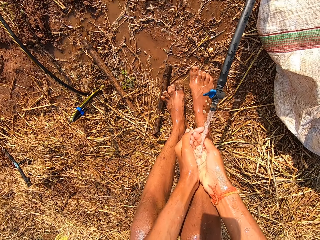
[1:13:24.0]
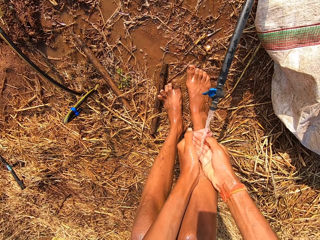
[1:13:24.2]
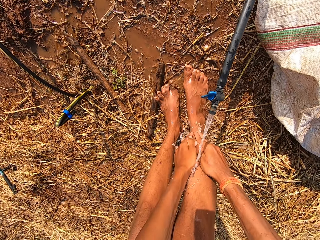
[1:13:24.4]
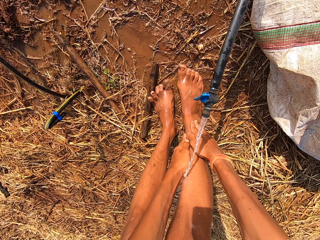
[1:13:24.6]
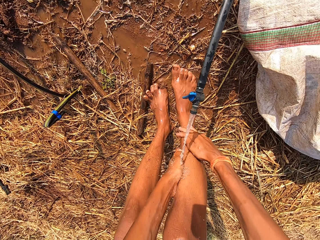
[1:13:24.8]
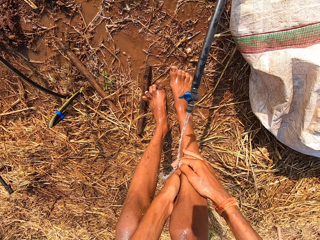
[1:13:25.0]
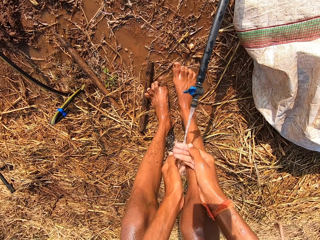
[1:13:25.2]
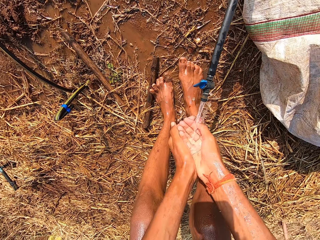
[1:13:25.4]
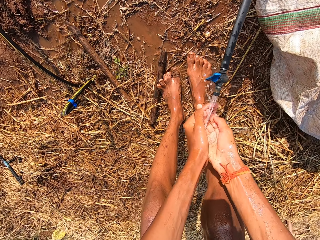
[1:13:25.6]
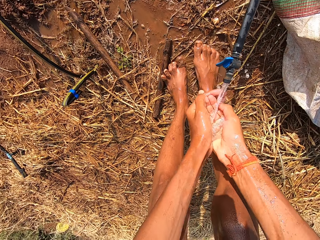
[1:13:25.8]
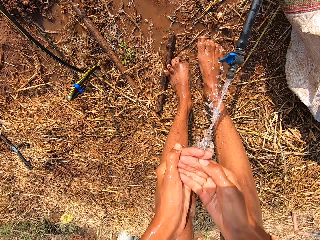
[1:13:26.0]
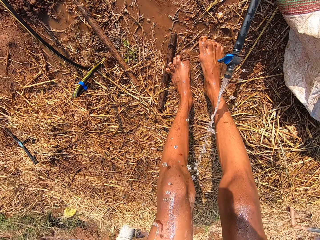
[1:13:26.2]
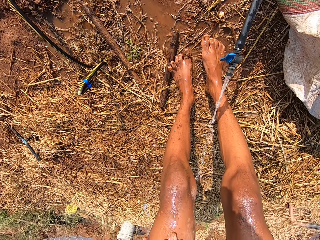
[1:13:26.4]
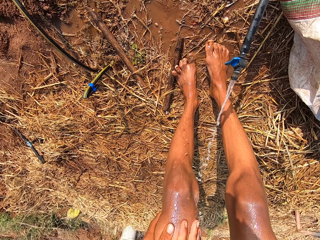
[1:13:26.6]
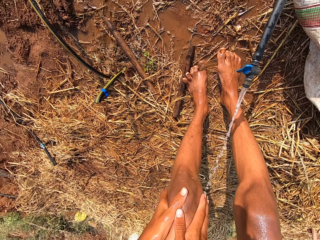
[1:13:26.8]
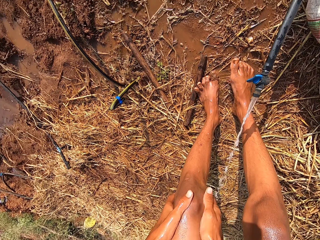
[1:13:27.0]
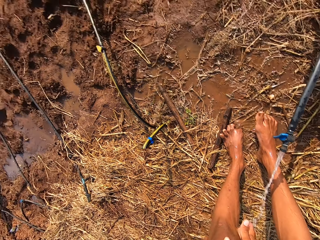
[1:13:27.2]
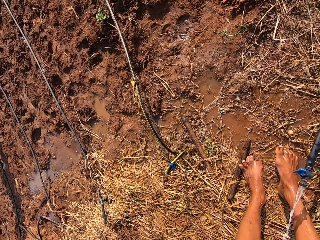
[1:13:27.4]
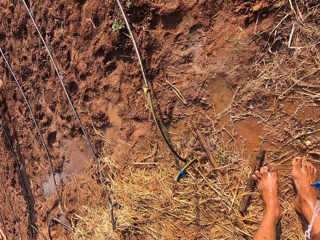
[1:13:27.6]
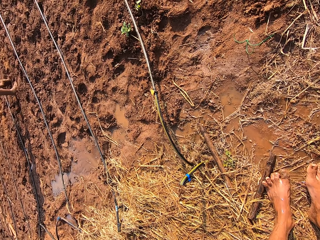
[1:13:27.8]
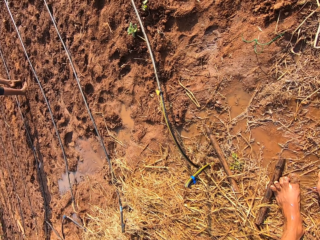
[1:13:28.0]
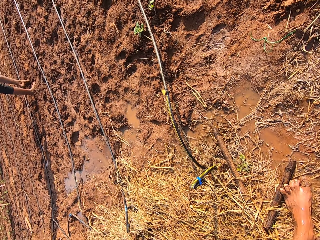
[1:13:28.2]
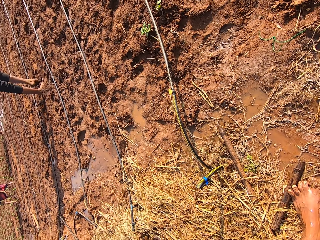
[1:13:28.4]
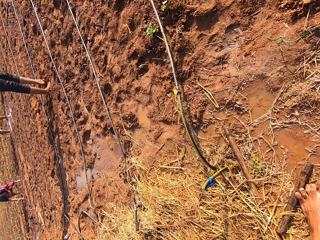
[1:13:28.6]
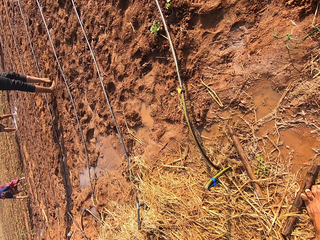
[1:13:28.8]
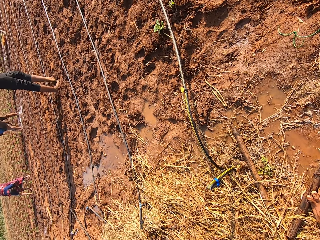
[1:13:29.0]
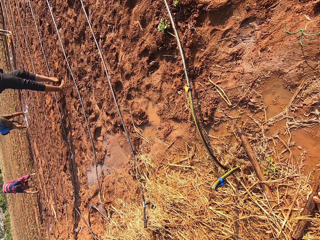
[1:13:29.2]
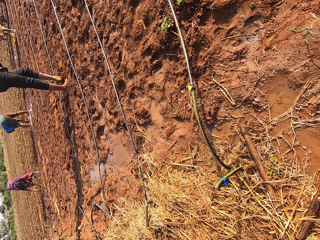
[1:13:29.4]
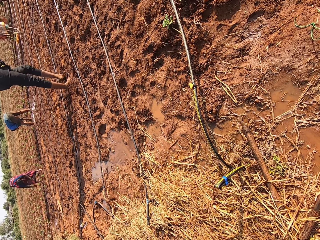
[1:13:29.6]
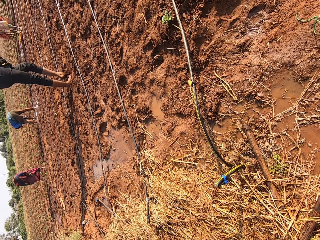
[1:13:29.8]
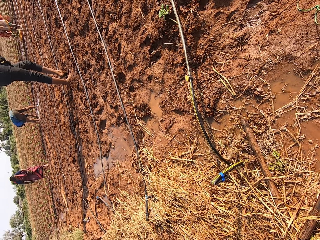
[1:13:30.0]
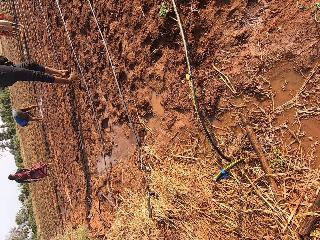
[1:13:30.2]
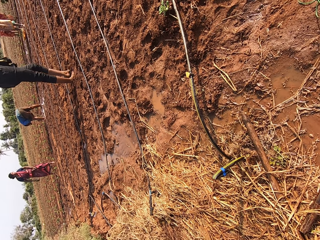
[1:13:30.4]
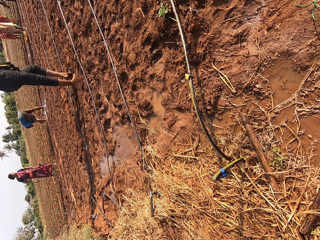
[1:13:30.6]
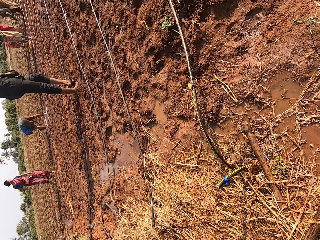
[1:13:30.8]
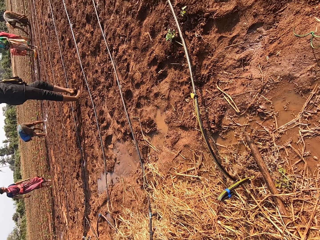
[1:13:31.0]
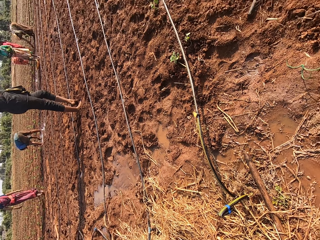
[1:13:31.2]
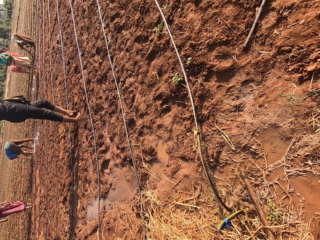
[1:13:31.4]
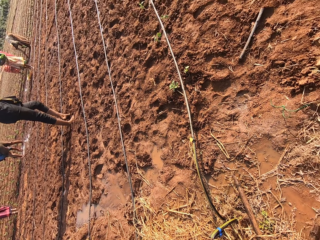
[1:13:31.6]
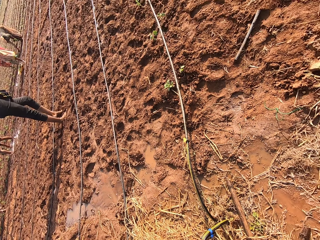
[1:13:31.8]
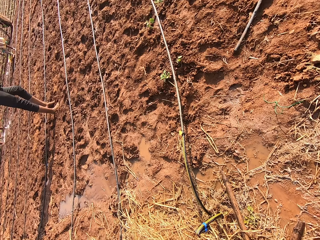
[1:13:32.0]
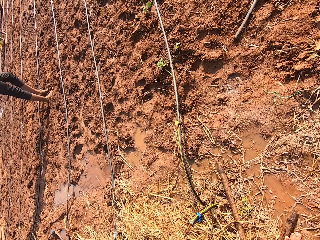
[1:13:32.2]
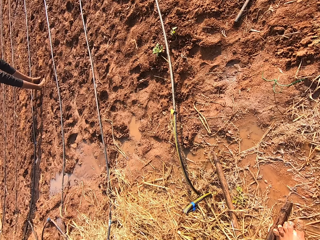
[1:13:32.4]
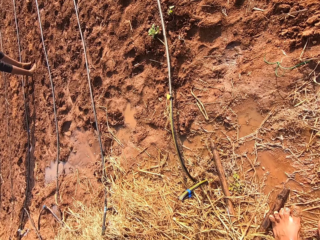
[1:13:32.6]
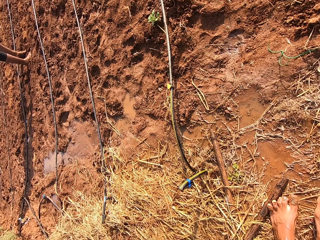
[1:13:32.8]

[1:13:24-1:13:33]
The camera wearer scoops some water from the tap with both hands. He washes his right leg with the water from the tap with both hands. He pours water on his thigh and fetches water on his hand. He scoops some water from the tap with both hands. He pours water on his thigh. He washes his left leg with the water from the tap with both hands.

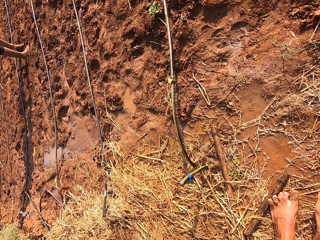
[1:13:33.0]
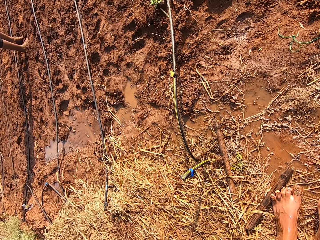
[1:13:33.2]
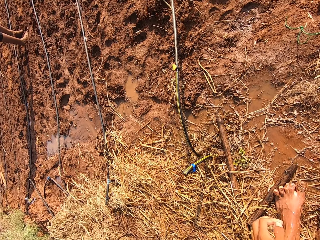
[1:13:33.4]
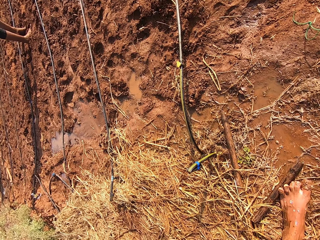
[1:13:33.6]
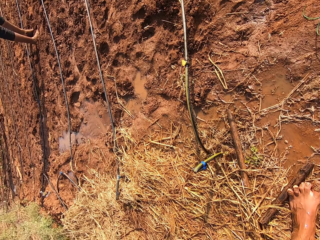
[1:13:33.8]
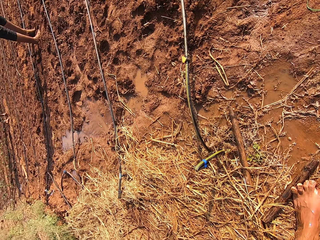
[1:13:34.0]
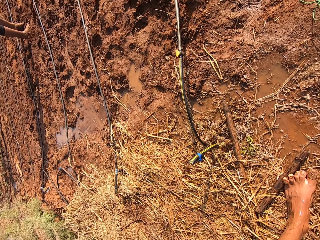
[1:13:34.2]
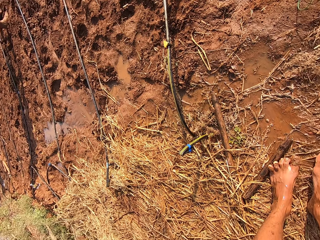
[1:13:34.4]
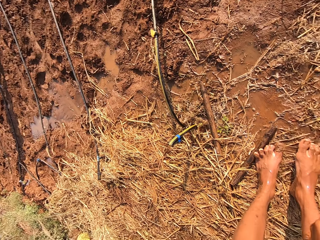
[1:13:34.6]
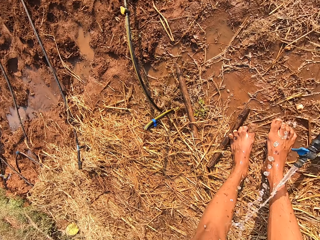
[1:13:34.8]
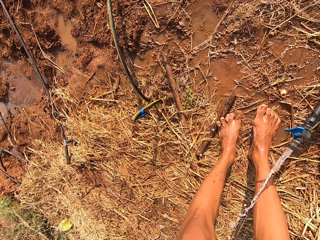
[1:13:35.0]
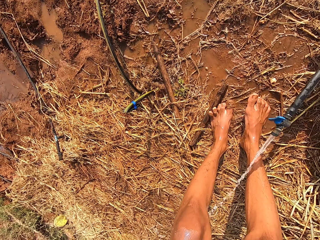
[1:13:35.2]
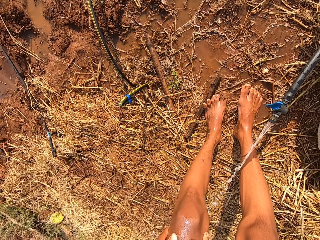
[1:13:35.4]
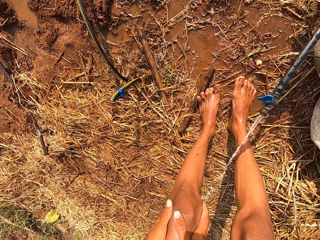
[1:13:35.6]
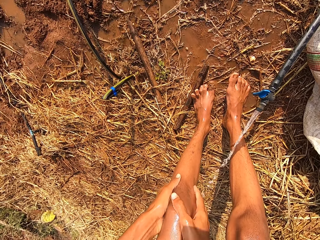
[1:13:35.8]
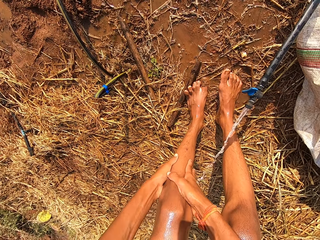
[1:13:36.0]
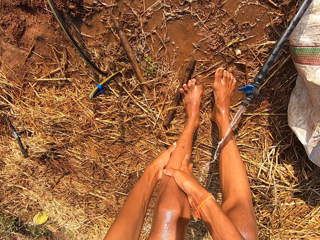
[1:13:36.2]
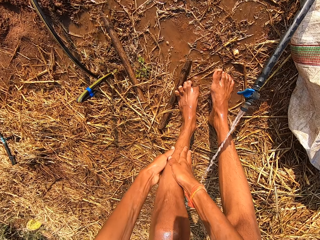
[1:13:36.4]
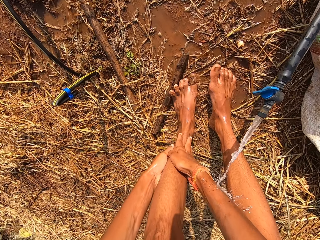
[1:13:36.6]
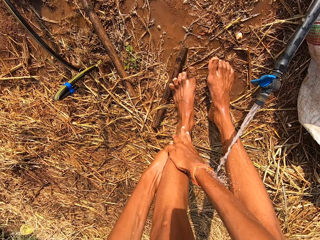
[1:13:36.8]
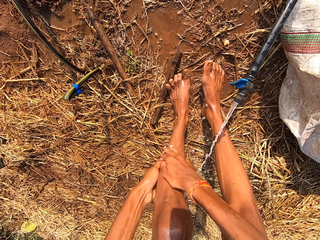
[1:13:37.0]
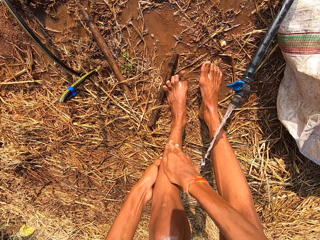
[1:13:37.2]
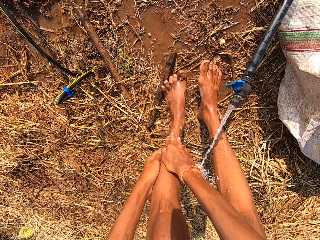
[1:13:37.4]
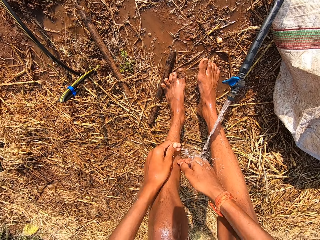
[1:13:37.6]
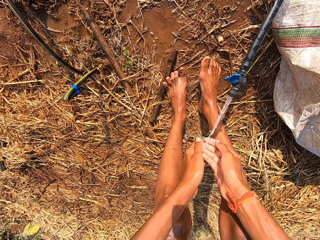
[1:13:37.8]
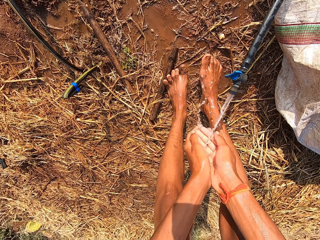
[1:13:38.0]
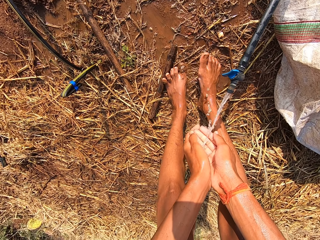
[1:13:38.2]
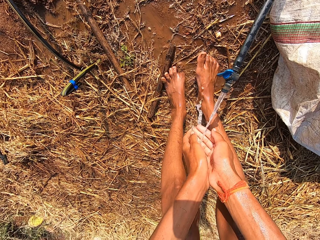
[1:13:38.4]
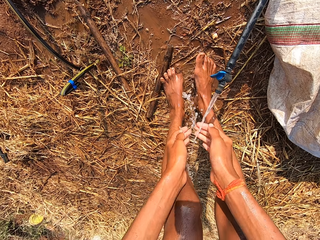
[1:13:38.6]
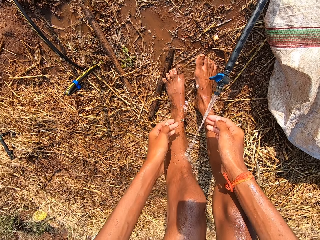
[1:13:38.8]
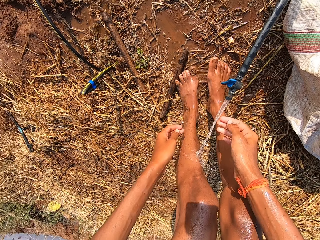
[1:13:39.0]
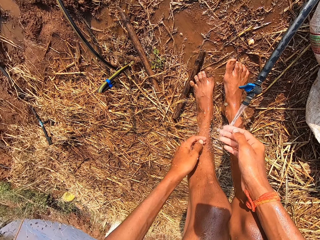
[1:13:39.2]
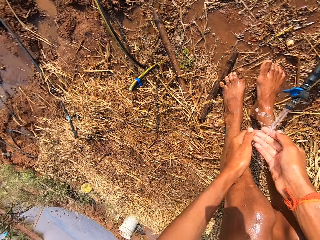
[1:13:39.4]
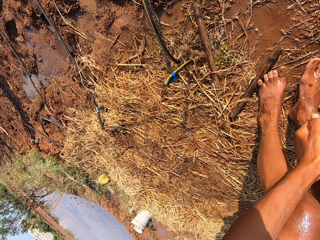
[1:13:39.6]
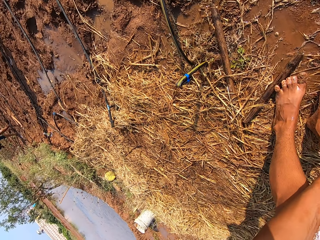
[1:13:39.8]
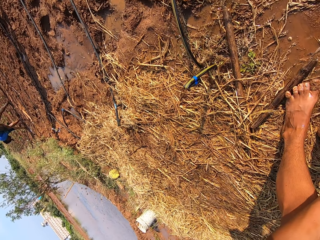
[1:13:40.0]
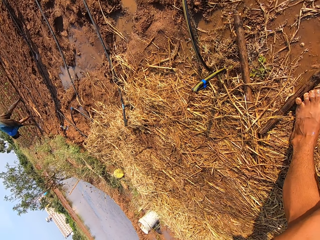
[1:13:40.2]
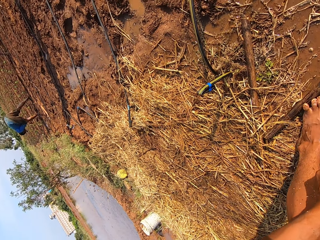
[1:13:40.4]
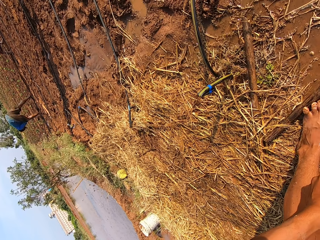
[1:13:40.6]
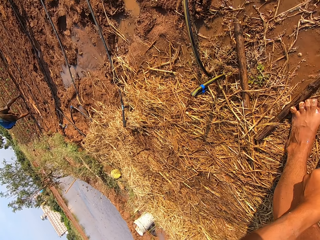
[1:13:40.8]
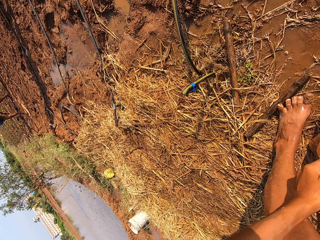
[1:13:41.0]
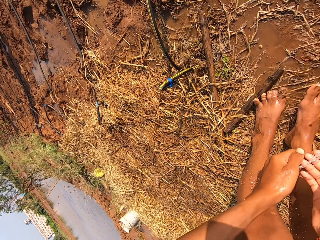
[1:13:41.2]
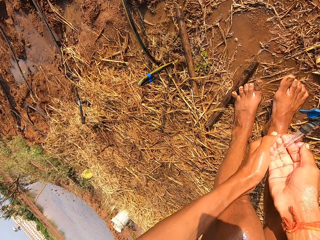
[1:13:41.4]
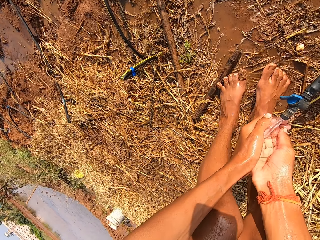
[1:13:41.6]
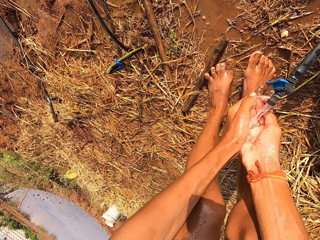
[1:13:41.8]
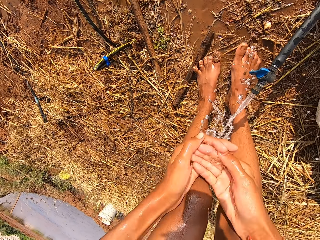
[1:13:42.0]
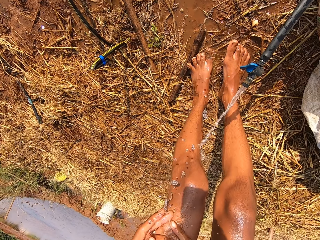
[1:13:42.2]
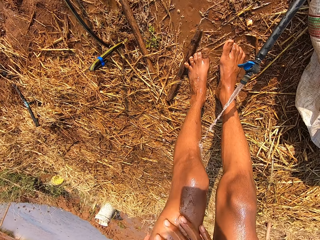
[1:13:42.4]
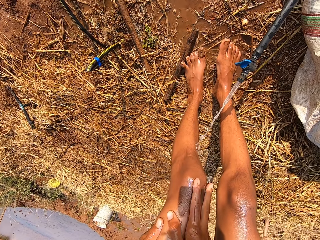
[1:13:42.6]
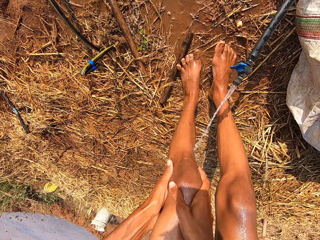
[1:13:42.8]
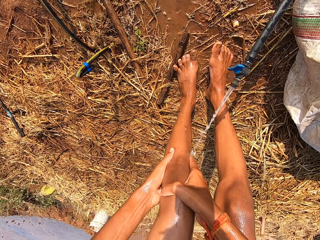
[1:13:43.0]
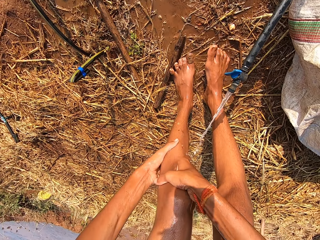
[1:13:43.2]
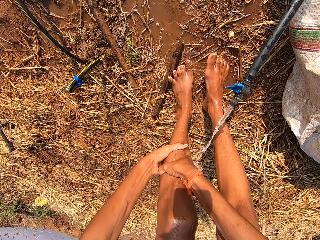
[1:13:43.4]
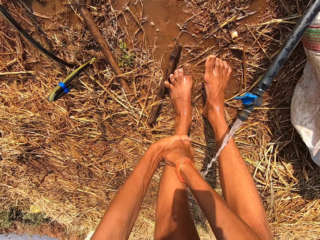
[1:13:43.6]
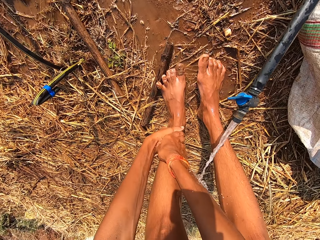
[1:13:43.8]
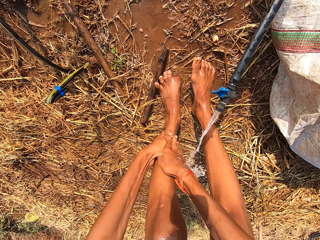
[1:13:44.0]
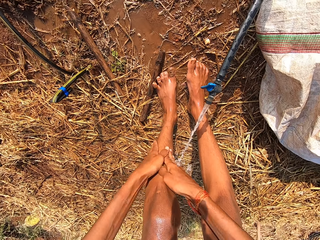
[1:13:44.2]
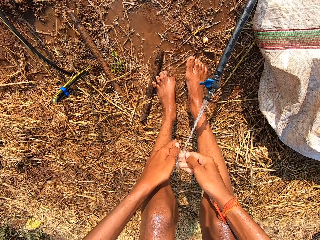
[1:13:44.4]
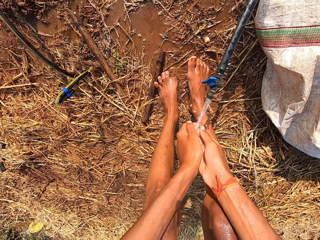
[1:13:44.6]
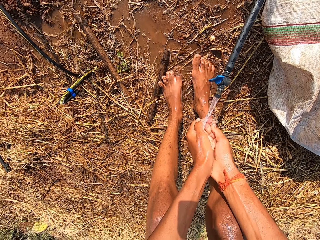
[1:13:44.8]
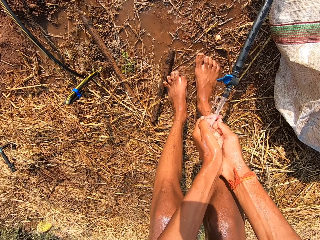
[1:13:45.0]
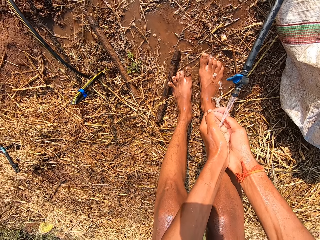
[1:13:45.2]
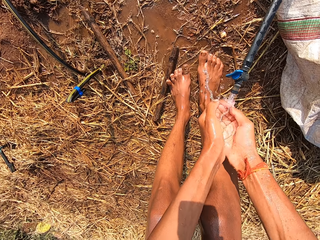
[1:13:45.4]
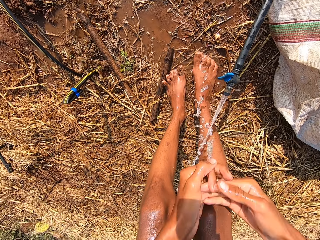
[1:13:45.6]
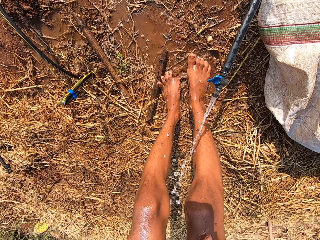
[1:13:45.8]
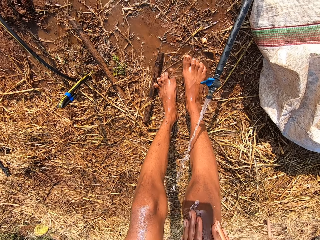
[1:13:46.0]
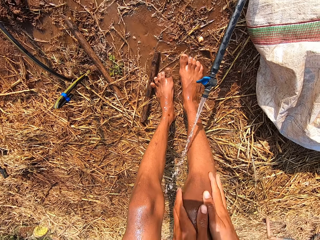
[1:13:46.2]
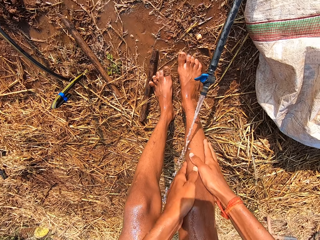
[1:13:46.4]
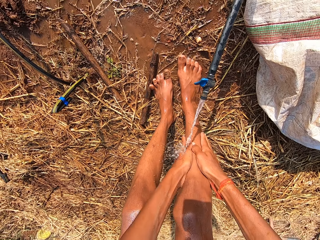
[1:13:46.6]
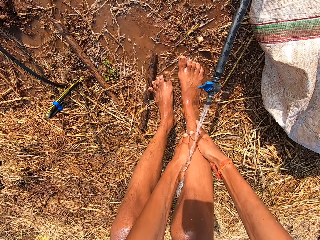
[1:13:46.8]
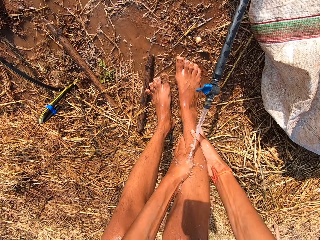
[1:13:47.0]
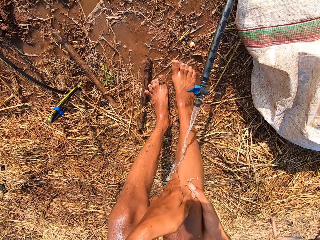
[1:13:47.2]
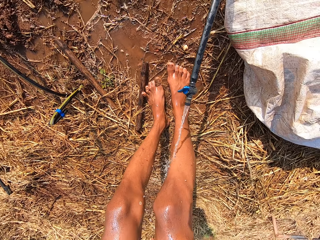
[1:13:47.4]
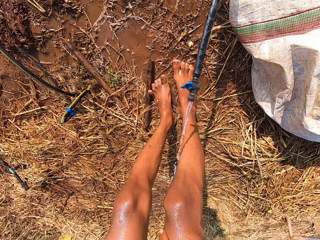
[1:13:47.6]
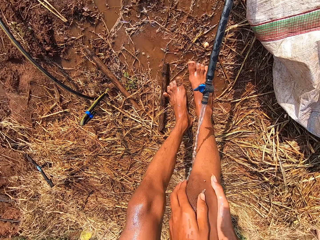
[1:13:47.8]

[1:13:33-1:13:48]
The camera wearer washes his left leg with the water from the tap with both hands. He scoops some water from the tap with both hands. He stands on the water. He scoops some water from the tap with both hands. He washes his left leg with the water from the tap with both hands. He pours water on his thigh. He scoops some water from the tap with both hands. He pours water on his leg. He washes his right leg with the water from the tap with both hands.
